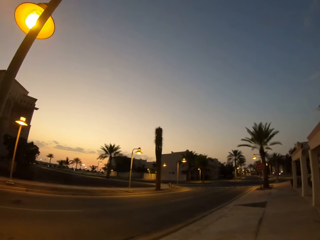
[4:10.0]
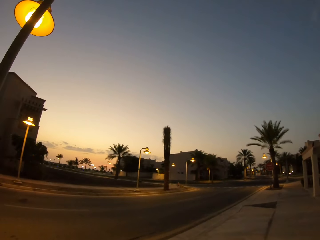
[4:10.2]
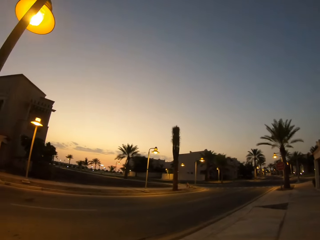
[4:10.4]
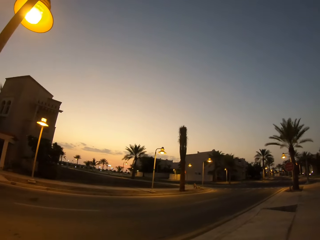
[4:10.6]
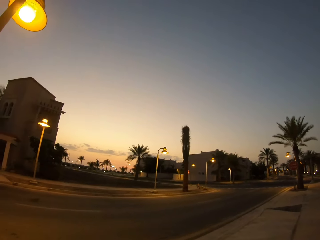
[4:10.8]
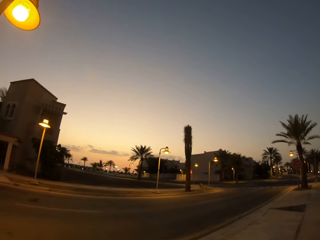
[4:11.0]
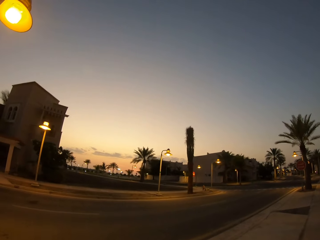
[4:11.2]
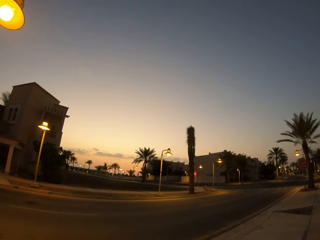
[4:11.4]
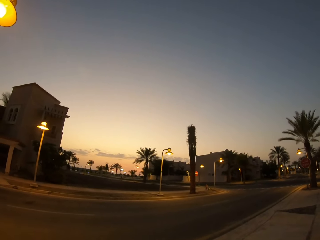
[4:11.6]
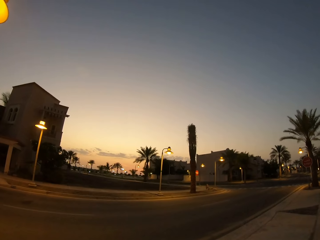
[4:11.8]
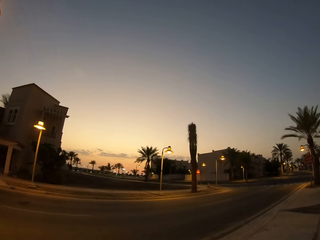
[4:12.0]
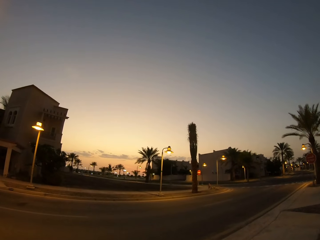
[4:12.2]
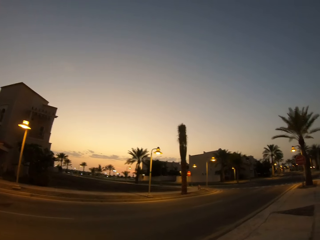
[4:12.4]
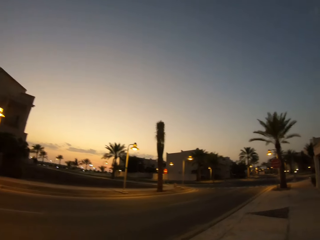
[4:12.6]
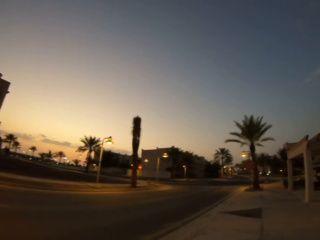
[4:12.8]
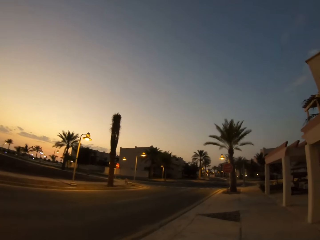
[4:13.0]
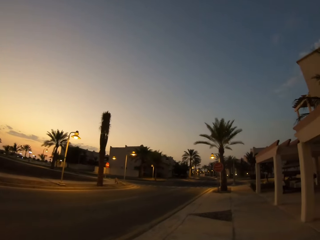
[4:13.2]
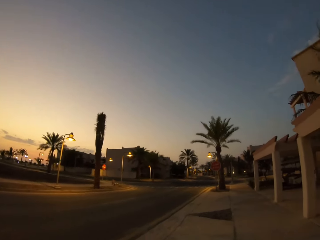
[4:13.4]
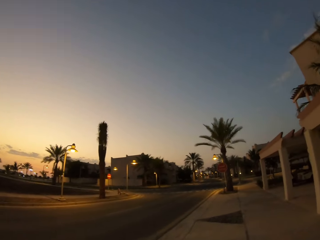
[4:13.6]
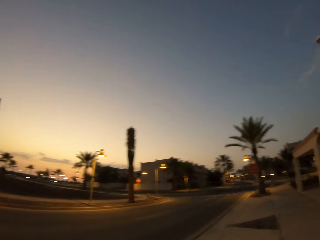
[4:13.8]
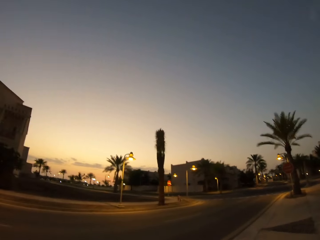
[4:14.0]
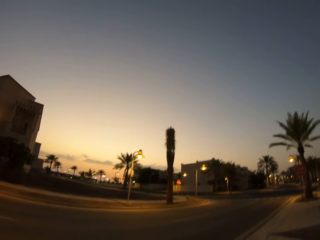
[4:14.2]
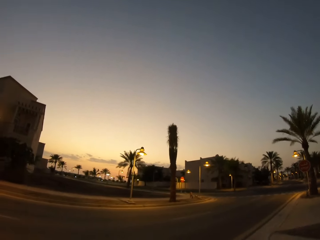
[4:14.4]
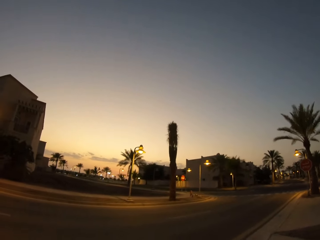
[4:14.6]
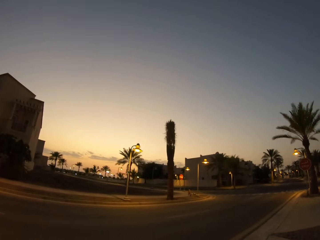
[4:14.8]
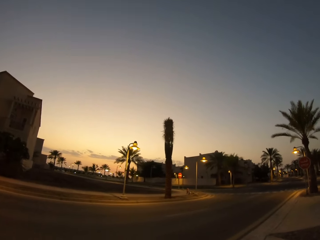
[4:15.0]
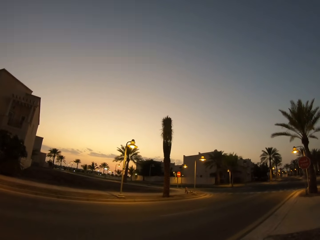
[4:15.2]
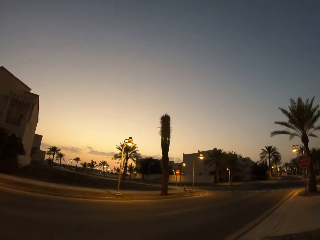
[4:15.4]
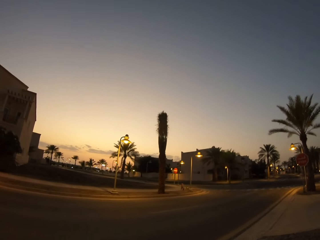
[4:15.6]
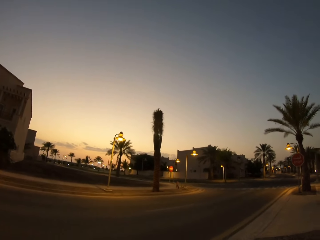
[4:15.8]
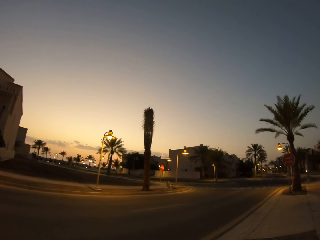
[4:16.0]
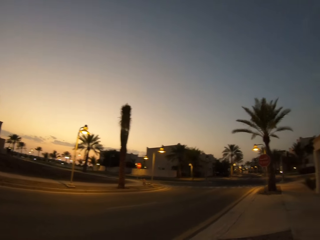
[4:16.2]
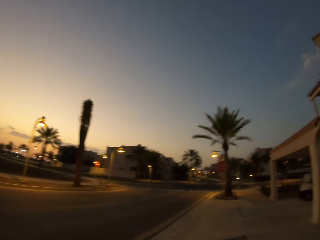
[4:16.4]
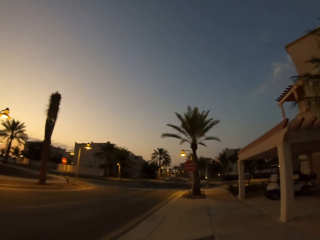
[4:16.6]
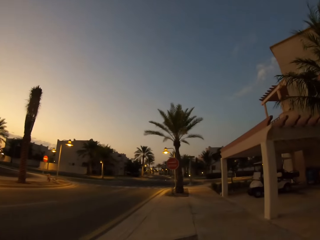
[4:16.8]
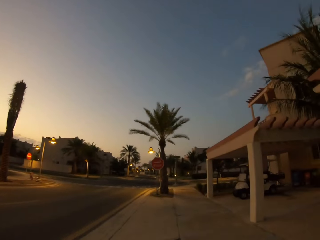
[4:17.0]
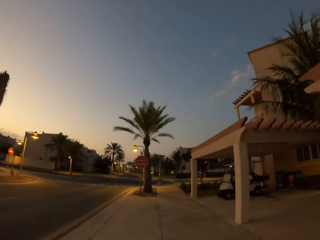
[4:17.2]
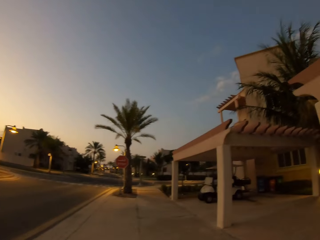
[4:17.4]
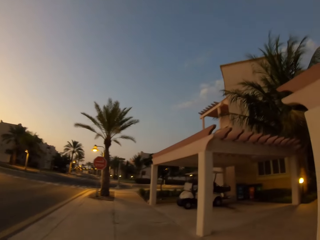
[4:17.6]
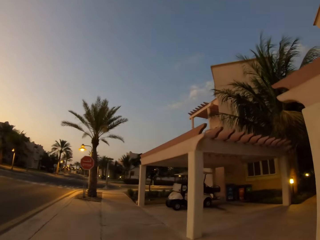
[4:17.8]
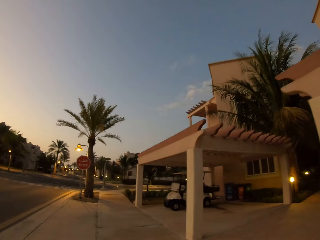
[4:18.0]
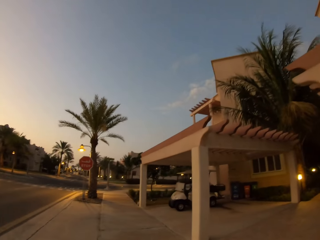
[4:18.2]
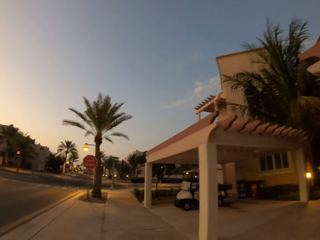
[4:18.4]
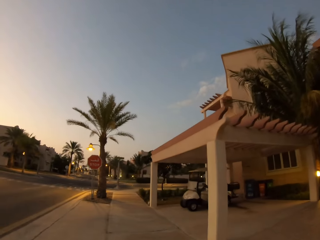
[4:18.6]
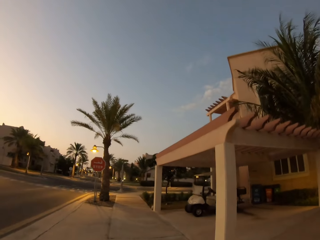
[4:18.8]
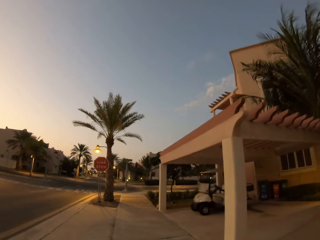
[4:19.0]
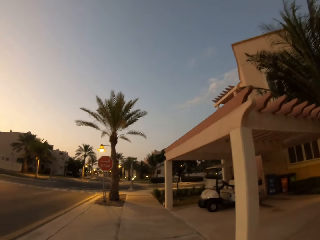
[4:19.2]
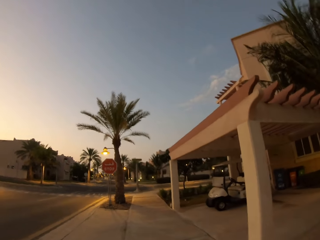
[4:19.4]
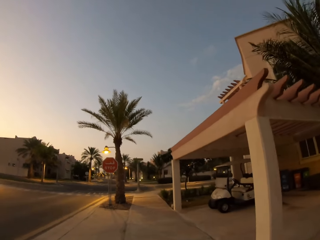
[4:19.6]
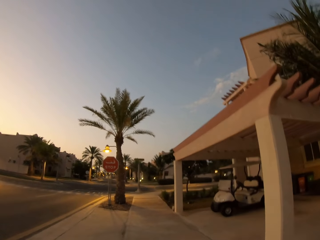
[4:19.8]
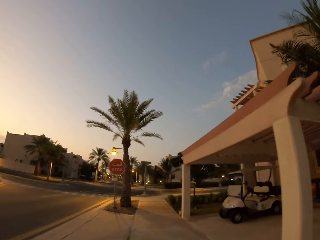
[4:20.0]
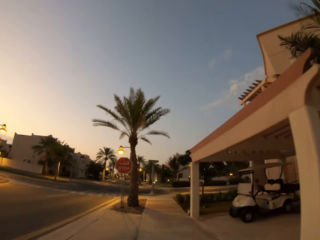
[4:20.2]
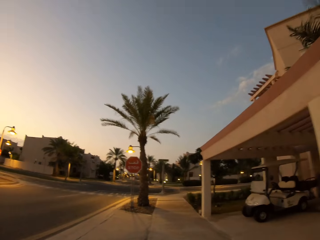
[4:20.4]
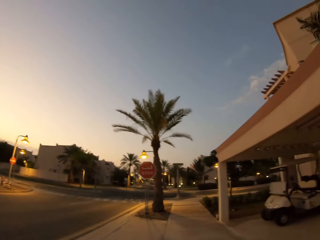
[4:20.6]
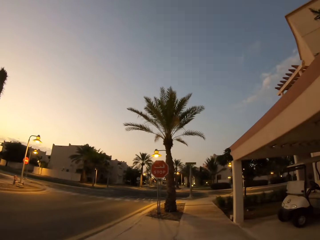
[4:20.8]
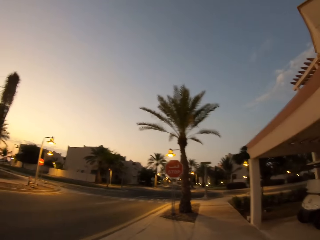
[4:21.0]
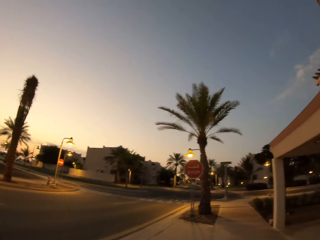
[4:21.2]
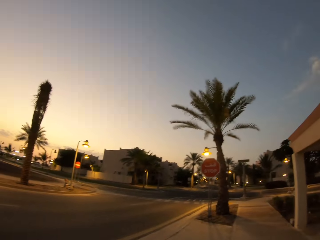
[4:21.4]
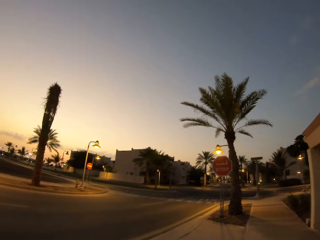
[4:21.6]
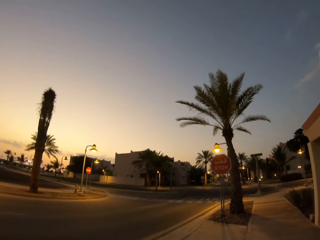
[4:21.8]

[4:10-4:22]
The camera wearer walks on the footpath.

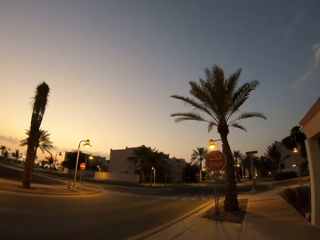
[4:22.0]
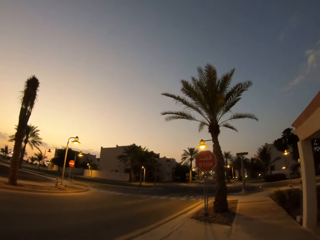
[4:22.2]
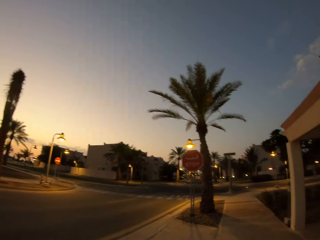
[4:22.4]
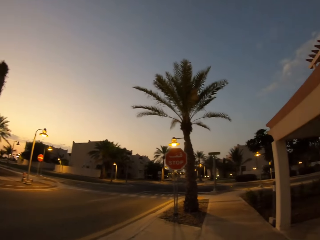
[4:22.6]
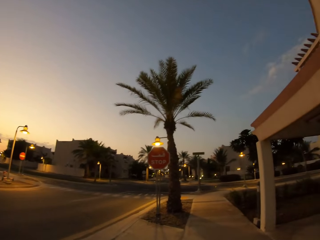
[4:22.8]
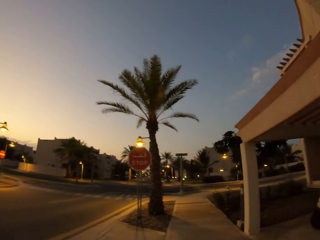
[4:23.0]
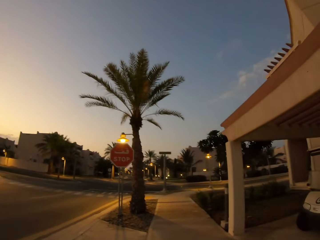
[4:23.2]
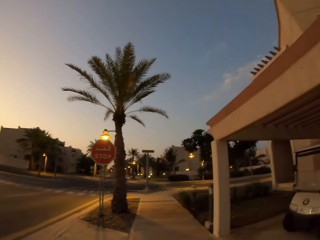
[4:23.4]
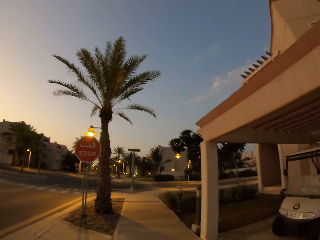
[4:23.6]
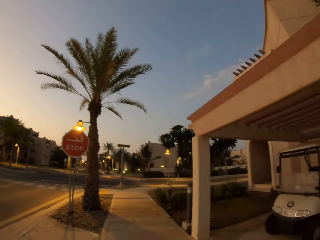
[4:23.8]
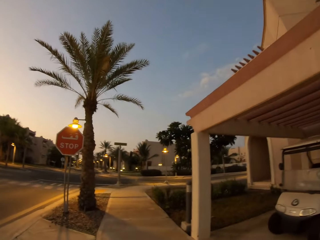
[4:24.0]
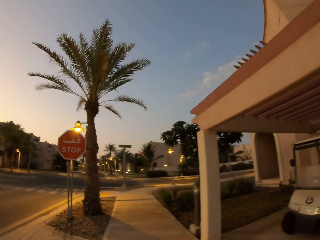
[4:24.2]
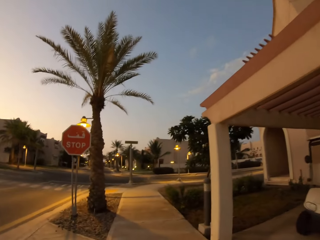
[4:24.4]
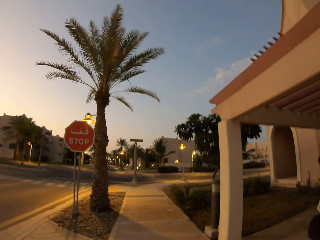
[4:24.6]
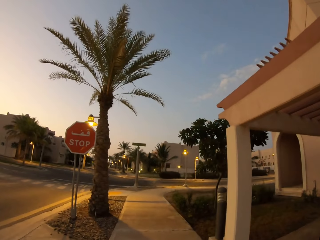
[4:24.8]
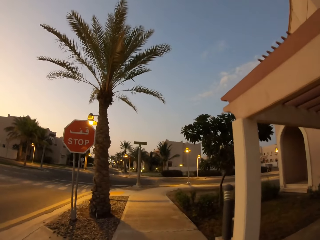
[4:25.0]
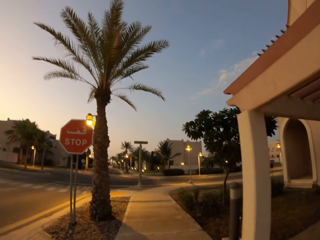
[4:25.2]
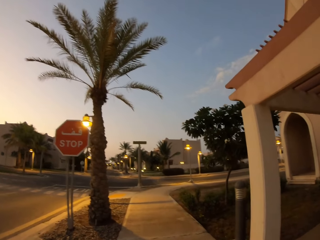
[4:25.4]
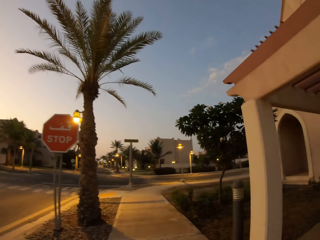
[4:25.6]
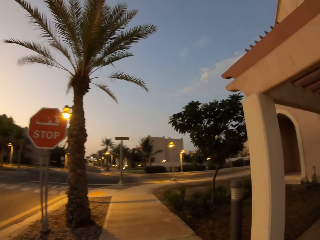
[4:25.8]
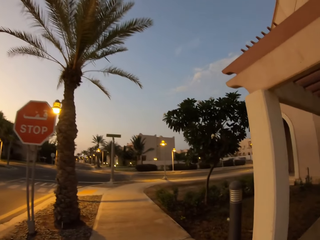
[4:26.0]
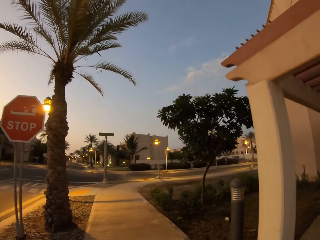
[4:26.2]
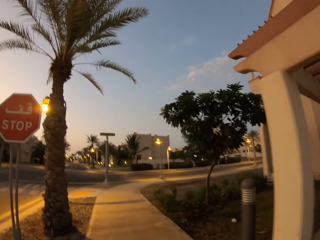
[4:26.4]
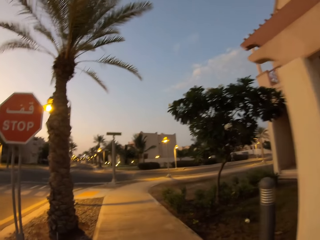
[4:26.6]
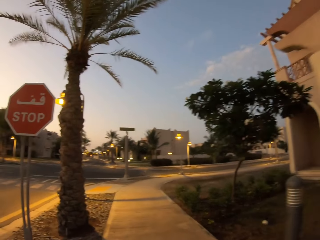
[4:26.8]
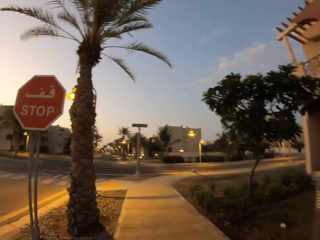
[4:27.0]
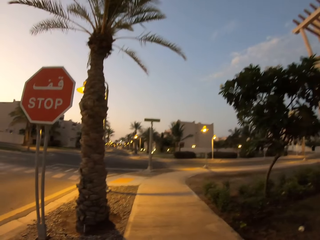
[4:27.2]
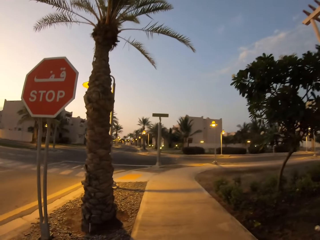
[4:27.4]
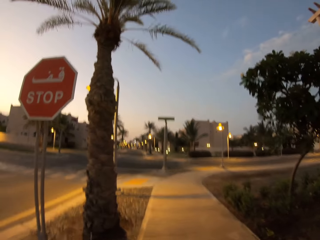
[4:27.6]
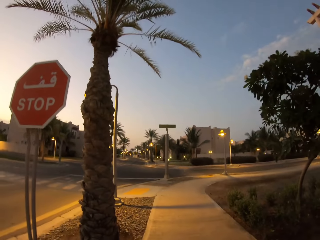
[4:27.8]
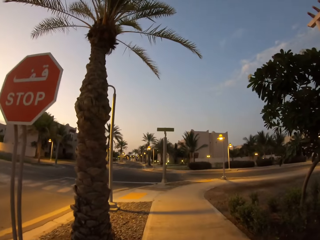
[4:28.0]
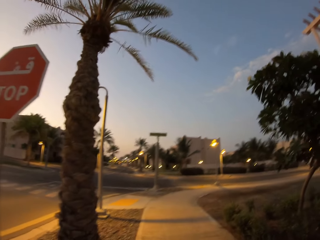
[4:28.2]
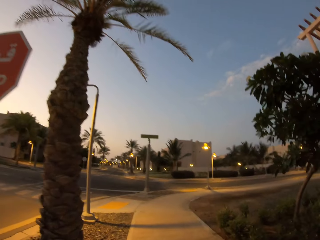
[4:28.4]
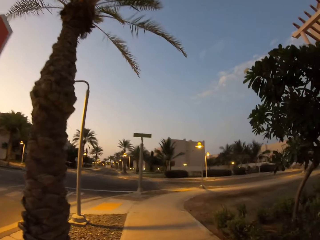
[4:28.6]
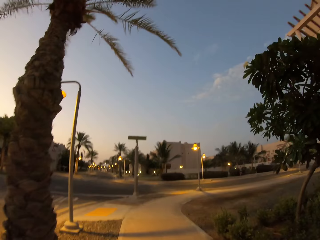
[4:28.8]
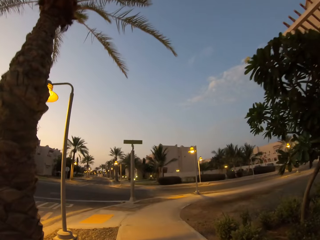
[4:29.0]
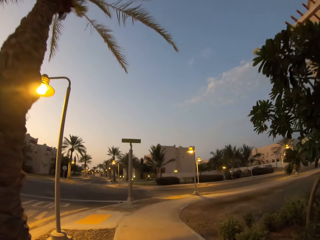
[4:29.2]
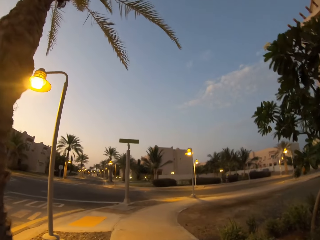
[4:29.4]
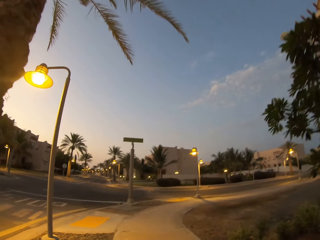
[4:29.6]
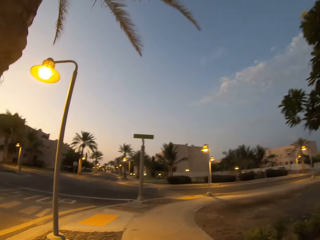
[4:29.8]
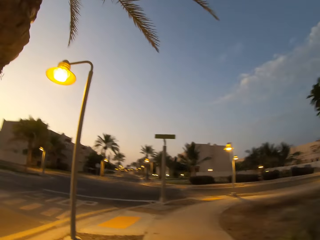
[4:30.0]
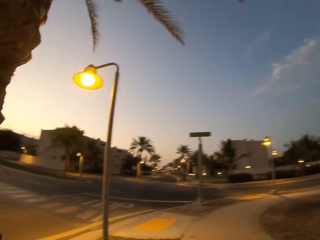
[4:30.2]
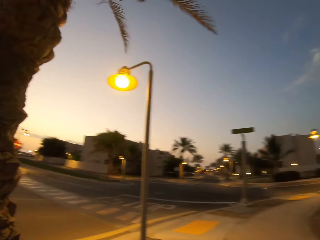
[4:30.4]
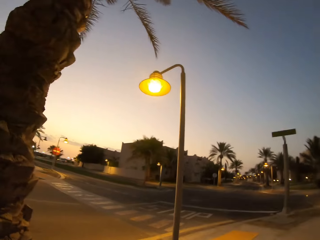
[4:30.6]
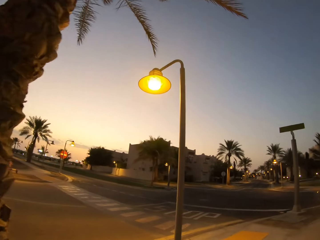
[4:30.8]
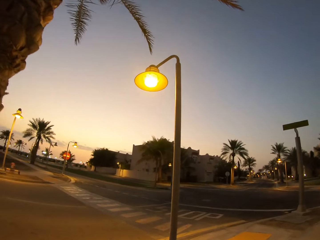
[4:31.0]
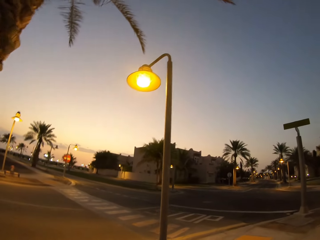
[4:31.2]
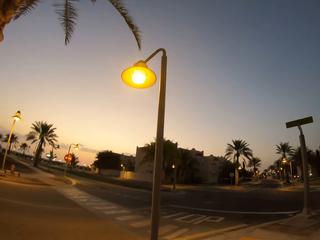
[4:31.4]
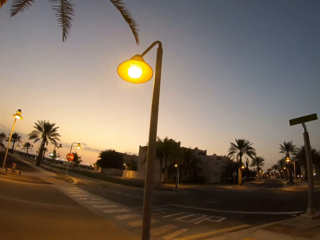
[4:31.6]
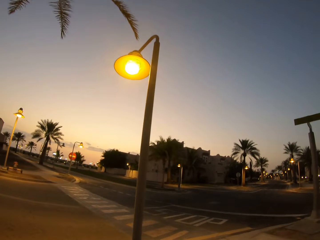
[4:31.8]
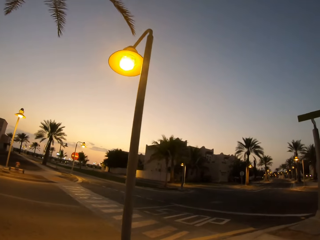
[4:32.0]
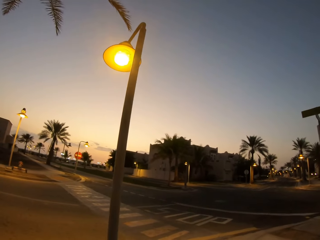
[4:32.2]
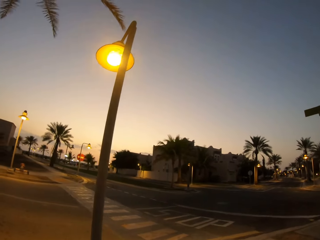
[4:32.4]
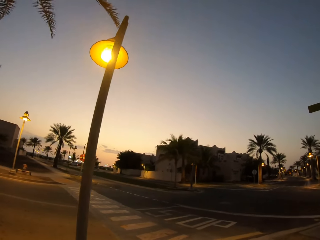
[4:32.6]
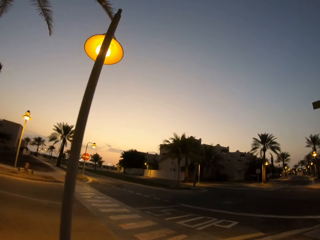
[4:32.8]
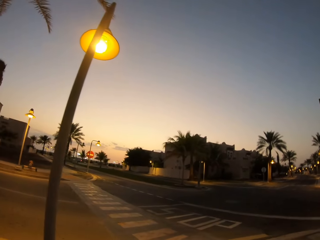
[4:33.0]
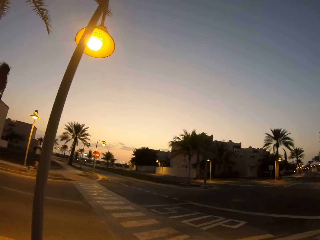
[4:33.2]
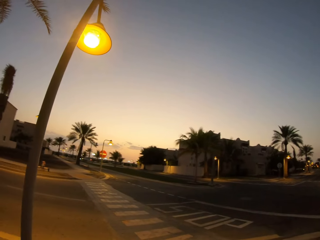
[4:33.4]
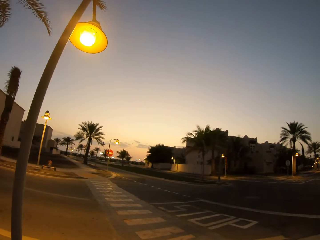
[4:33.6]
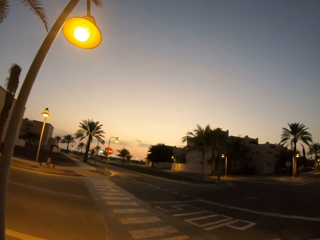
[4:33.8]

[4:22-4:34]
The camera wearer turns left.
